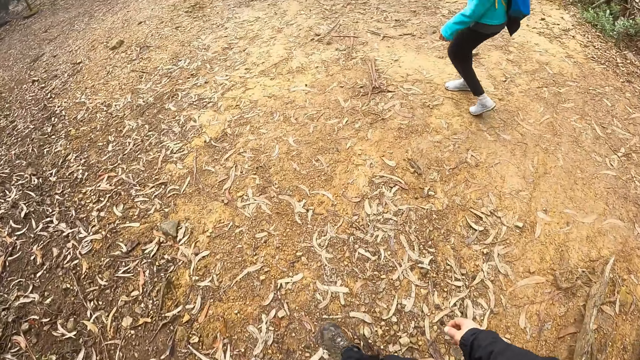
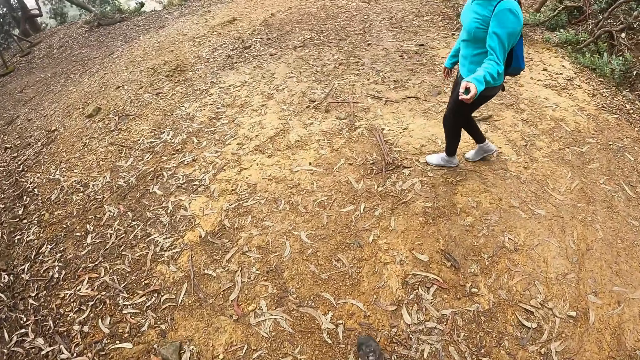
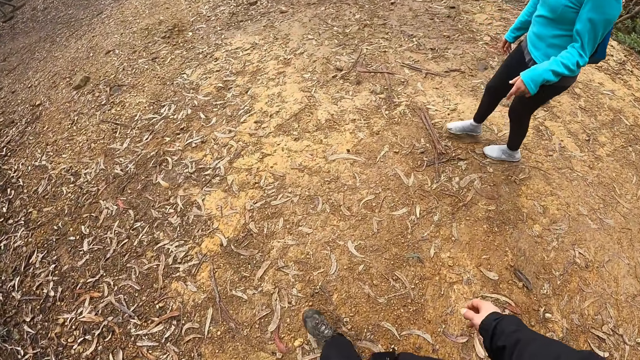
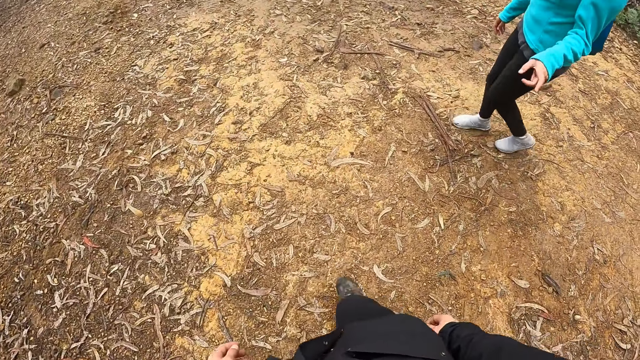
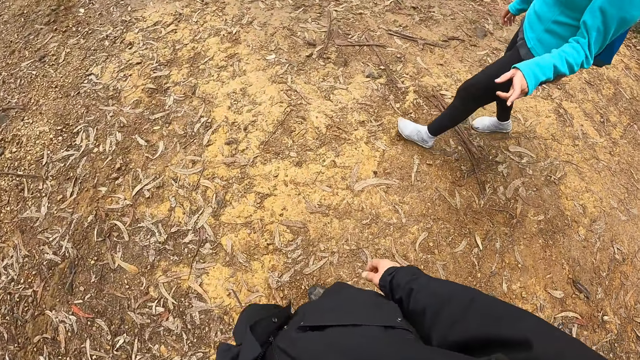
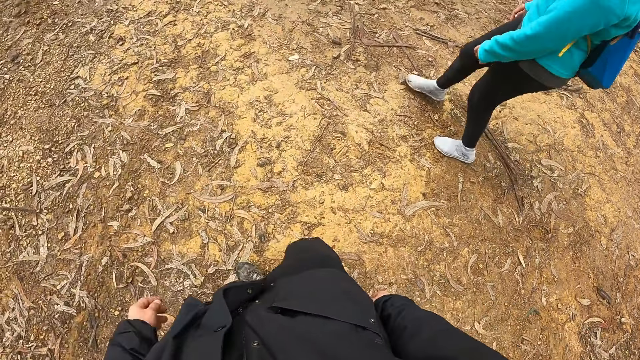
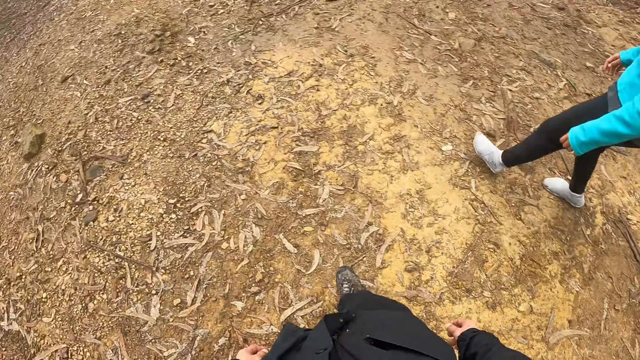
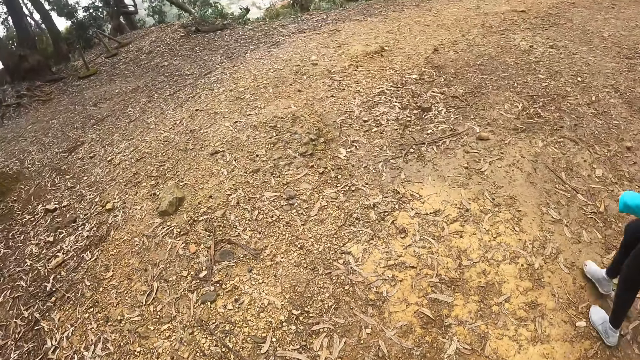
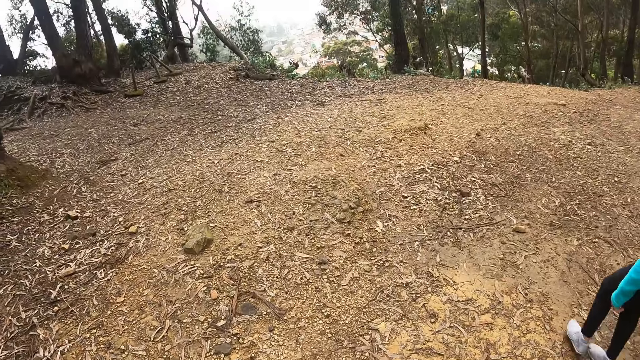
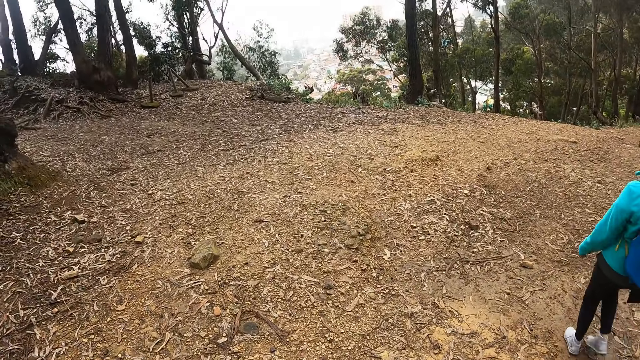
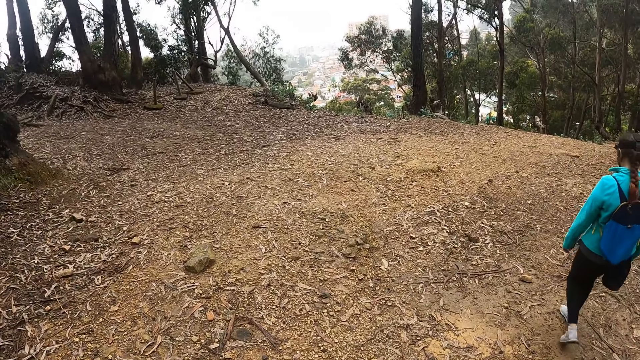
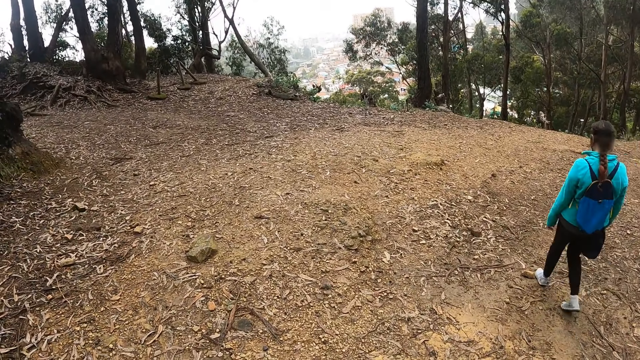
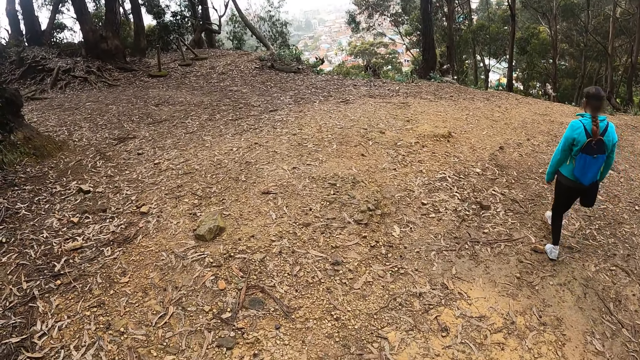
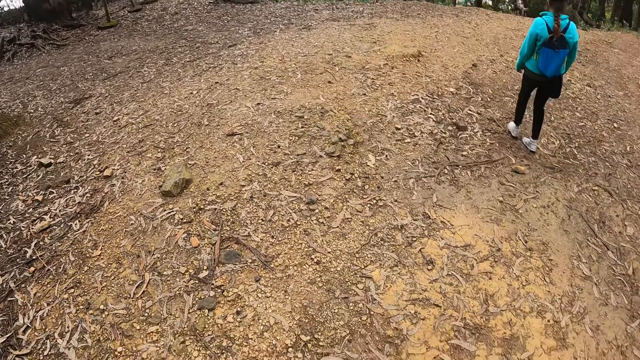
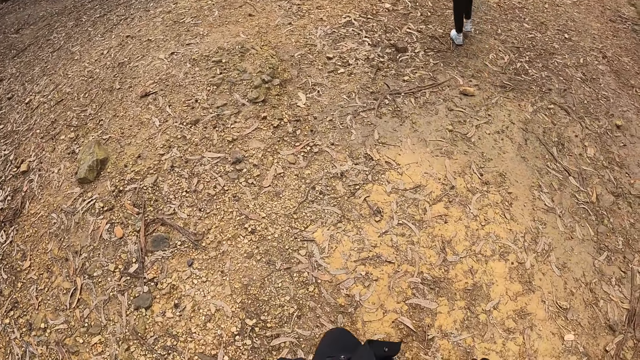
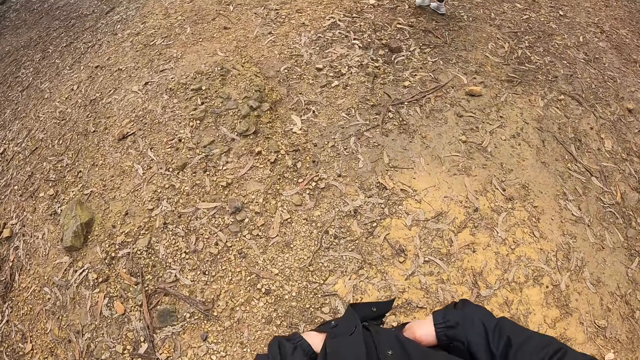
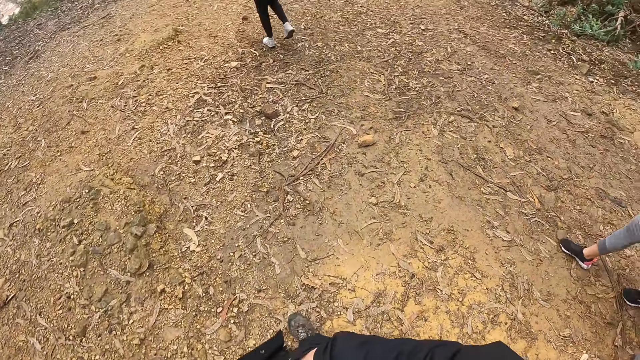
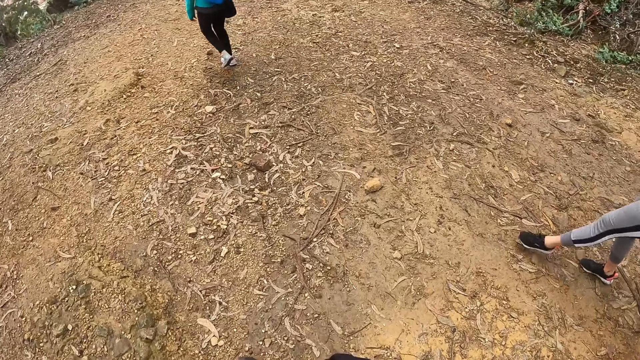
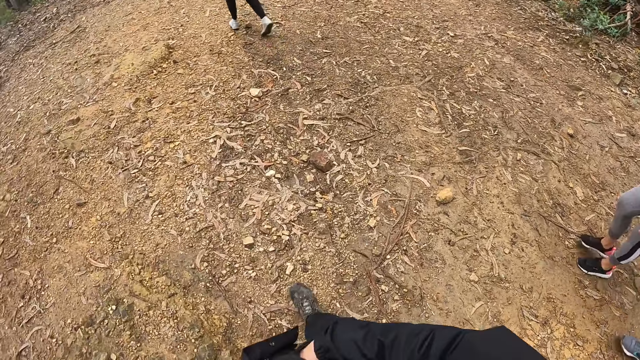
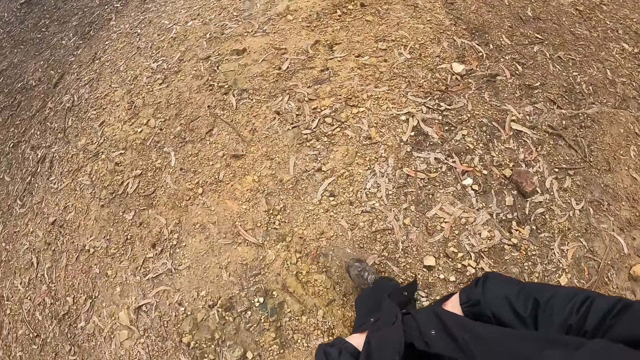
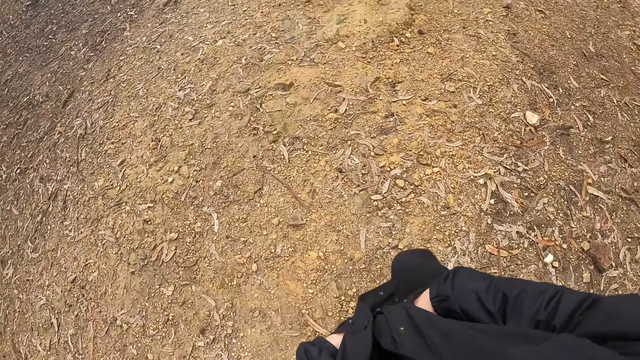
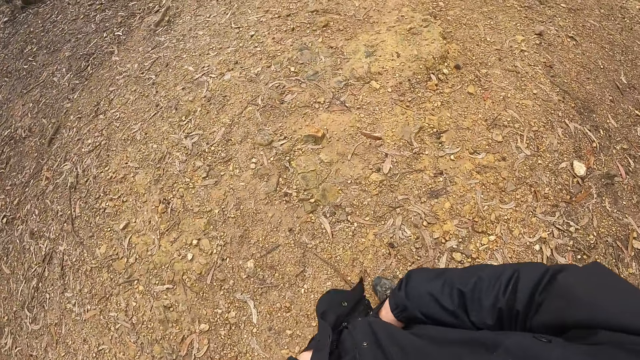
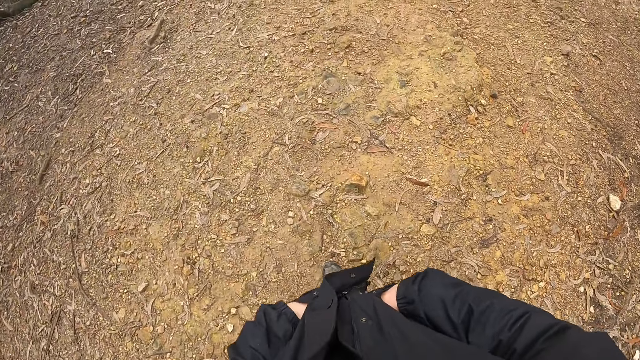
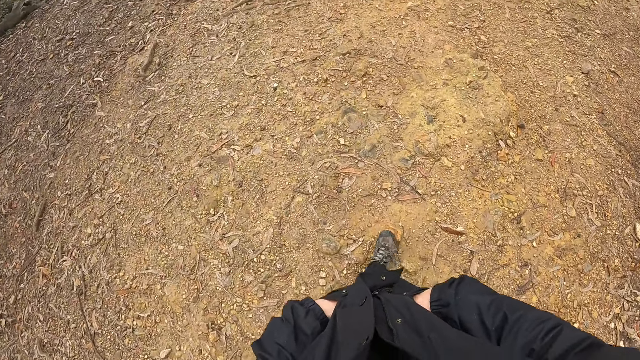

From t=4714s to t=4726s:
The woman motions with her left hand. The woman interacts with the camera wearer. The camera wearer looks around. They walk around.

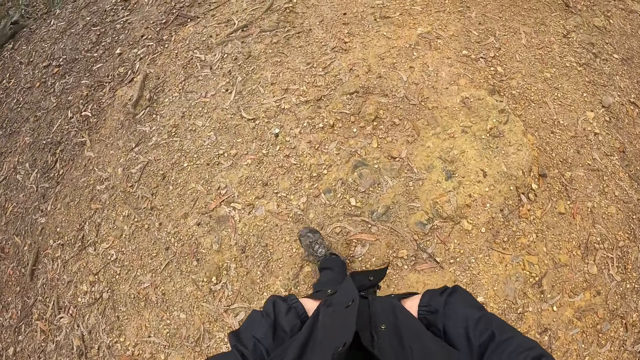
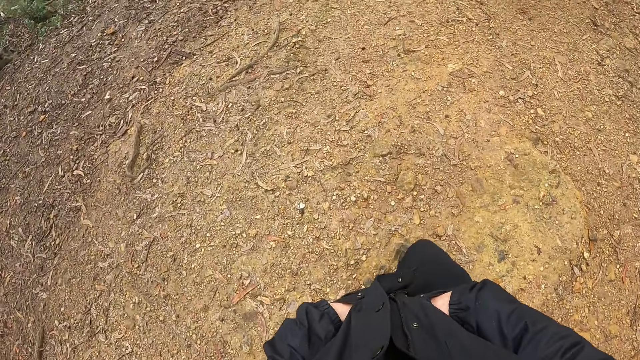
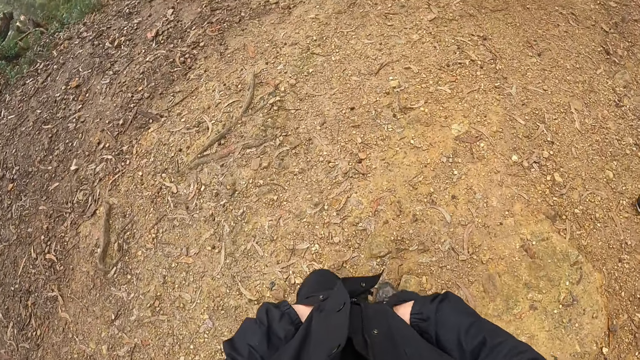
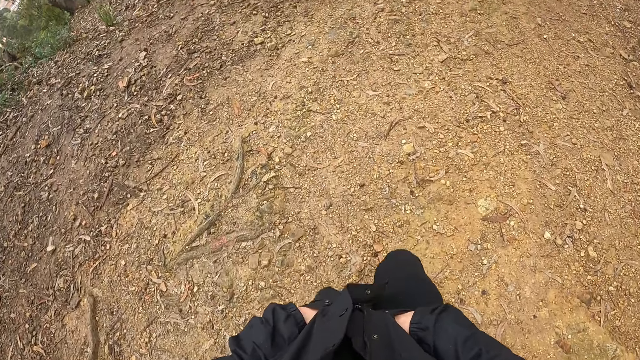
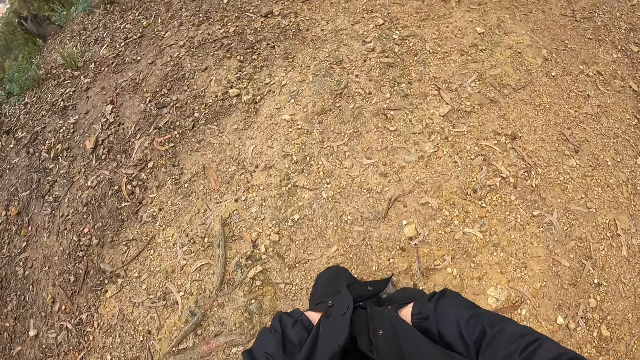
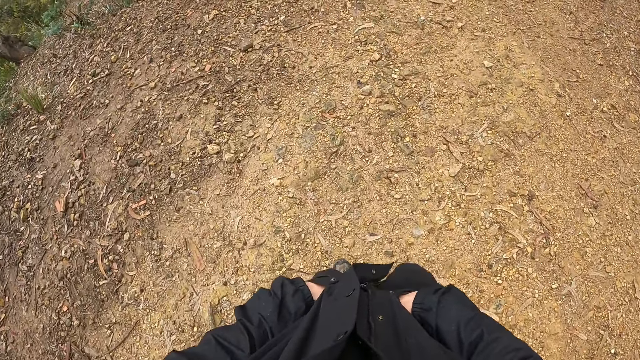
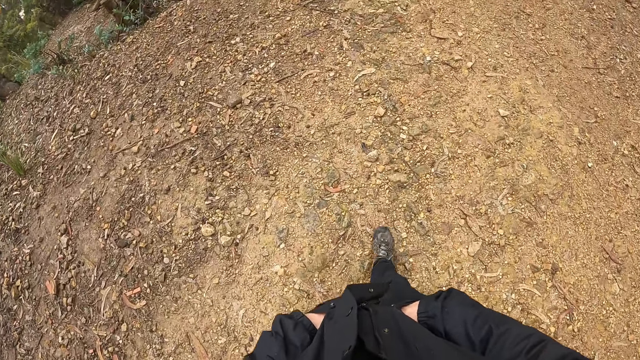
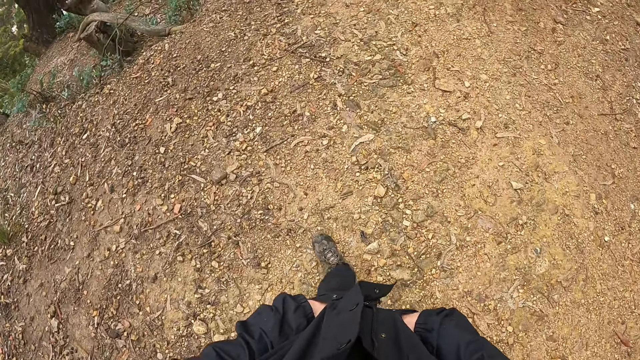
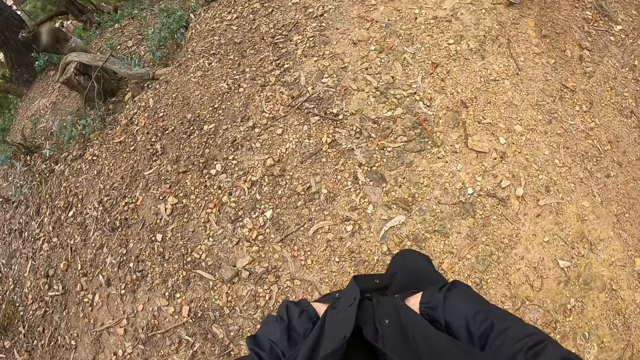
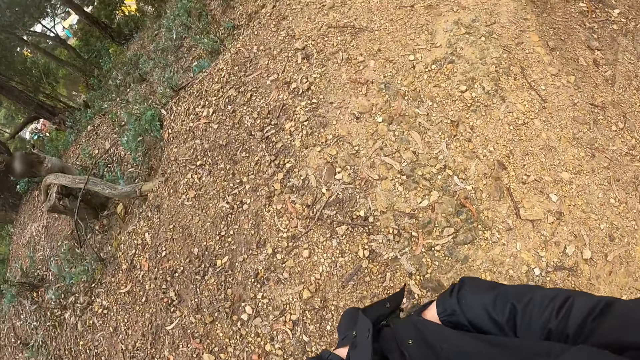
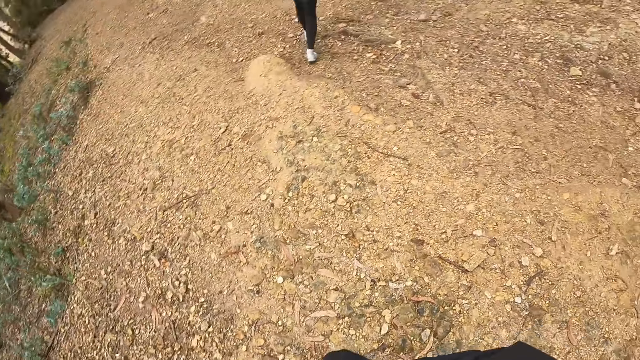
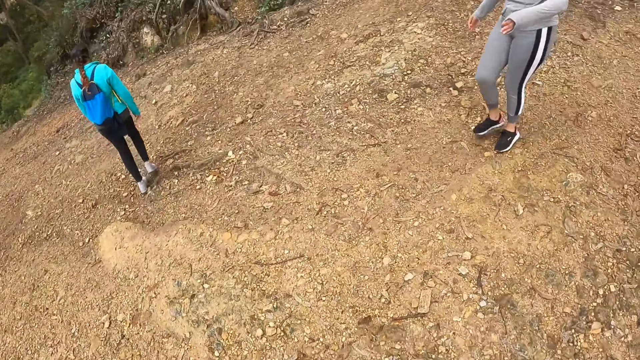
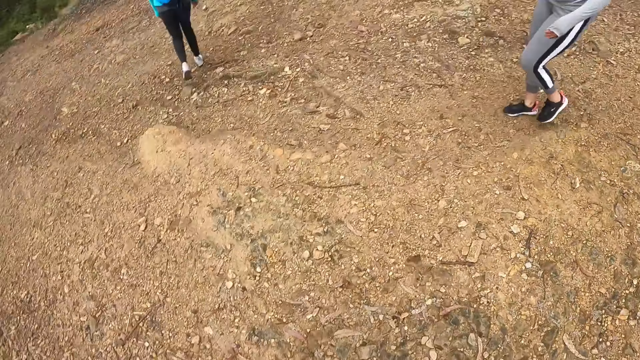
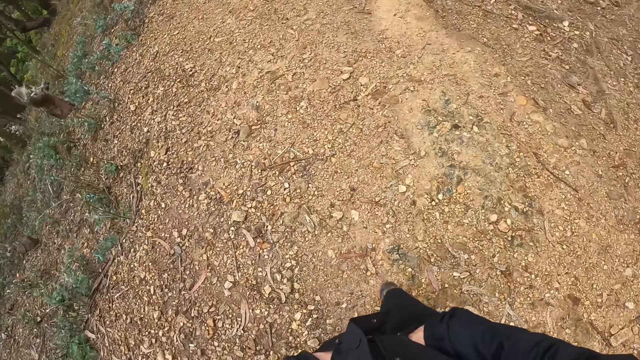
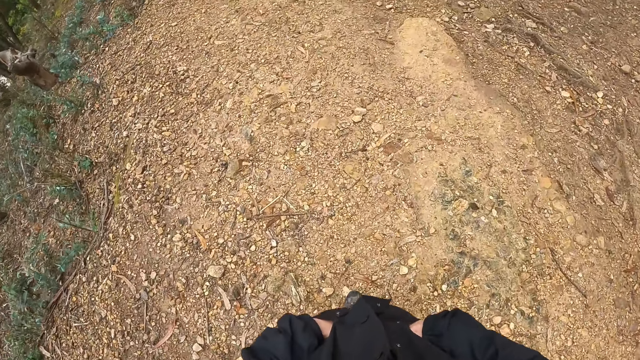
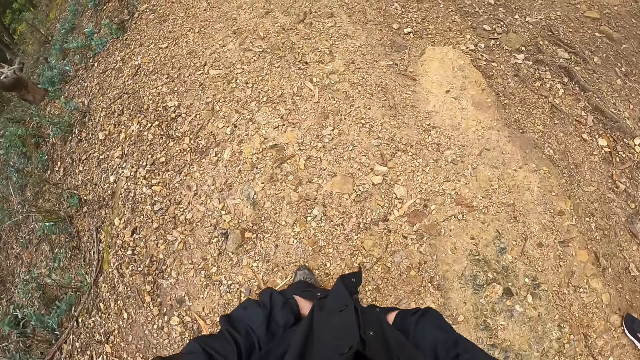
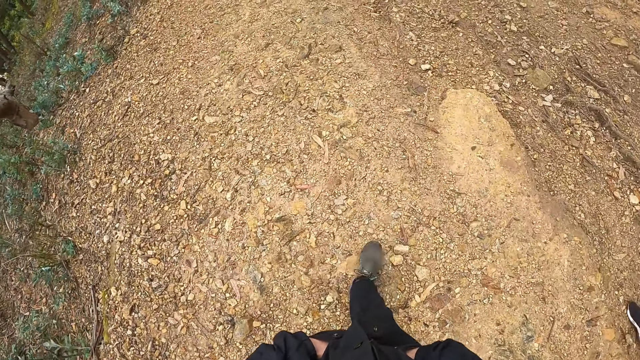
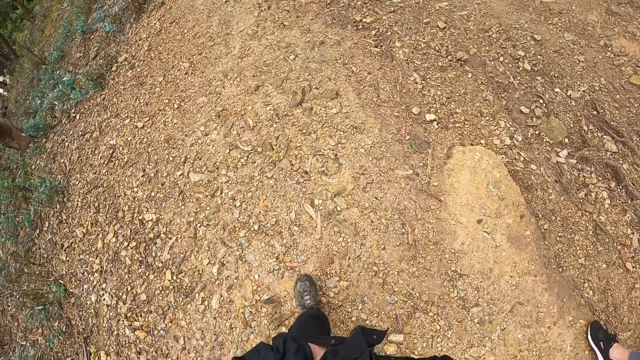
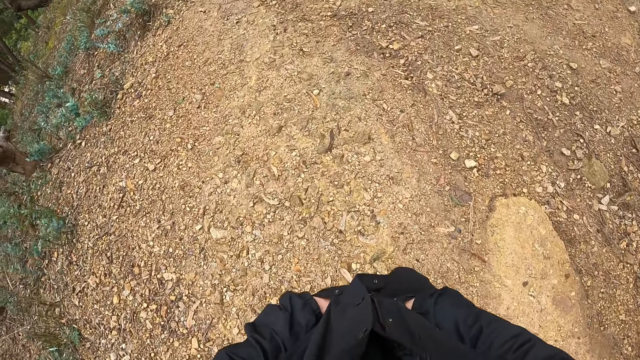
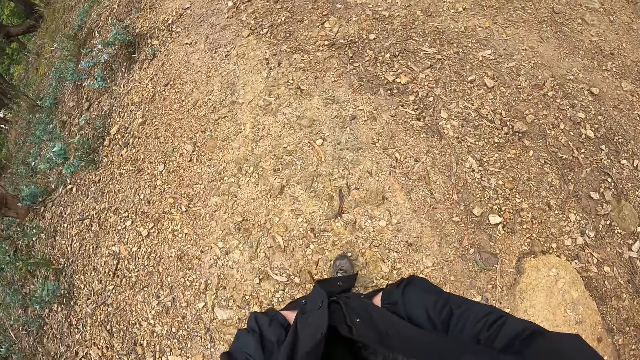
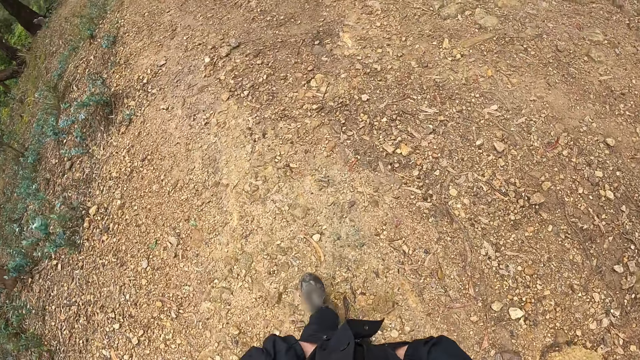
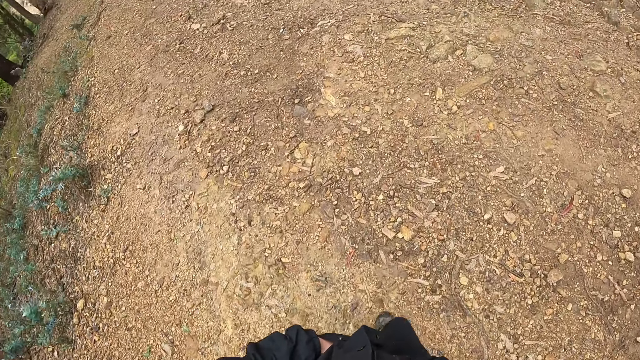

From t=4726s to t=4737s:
The camera wearer looks around.
